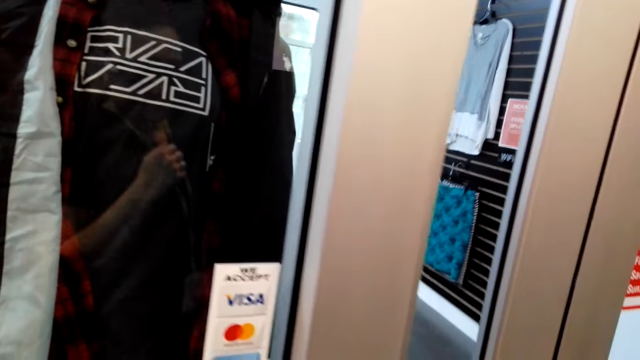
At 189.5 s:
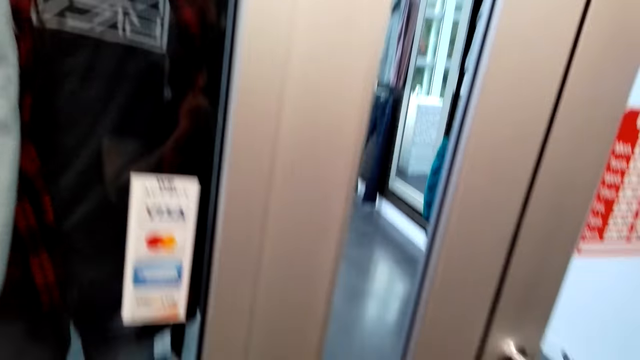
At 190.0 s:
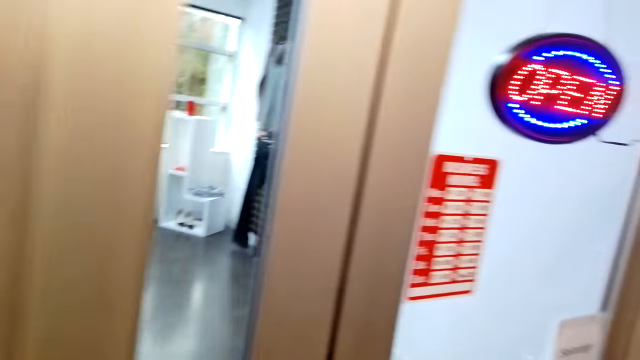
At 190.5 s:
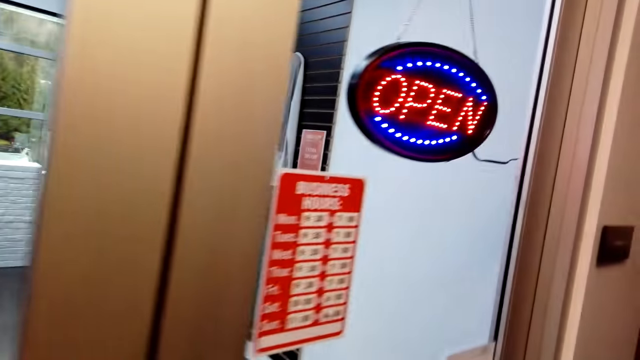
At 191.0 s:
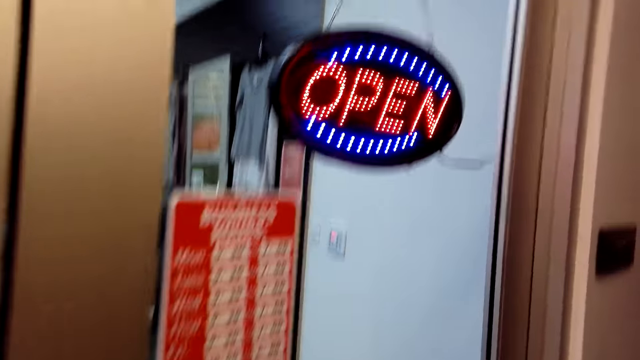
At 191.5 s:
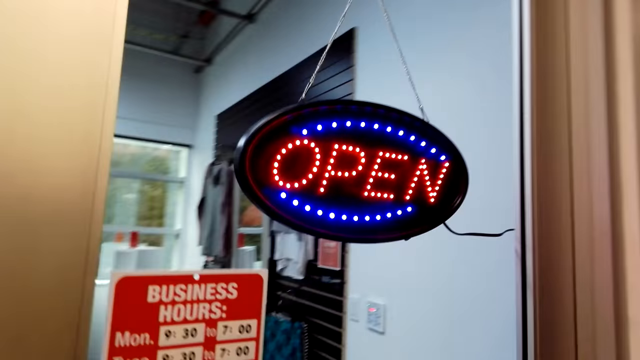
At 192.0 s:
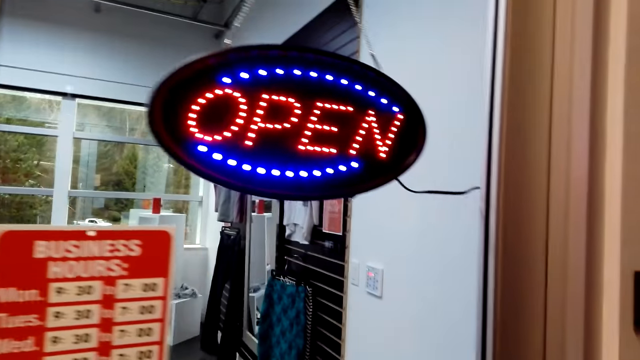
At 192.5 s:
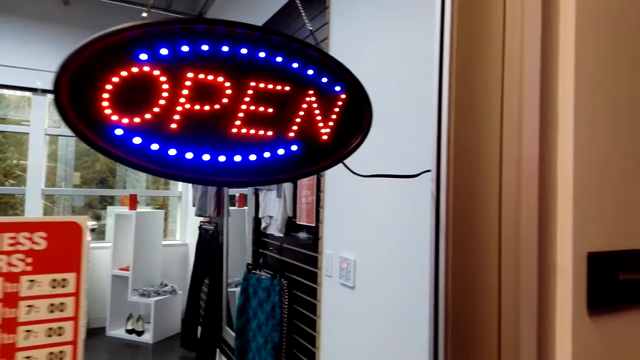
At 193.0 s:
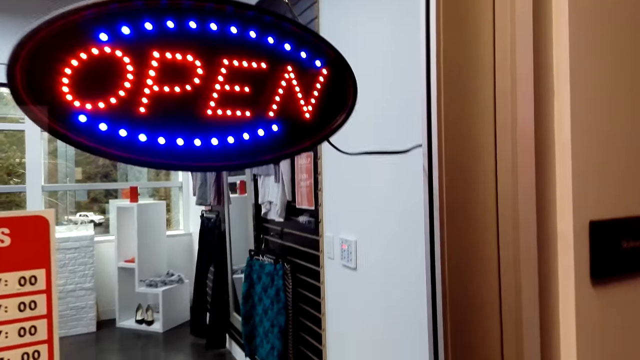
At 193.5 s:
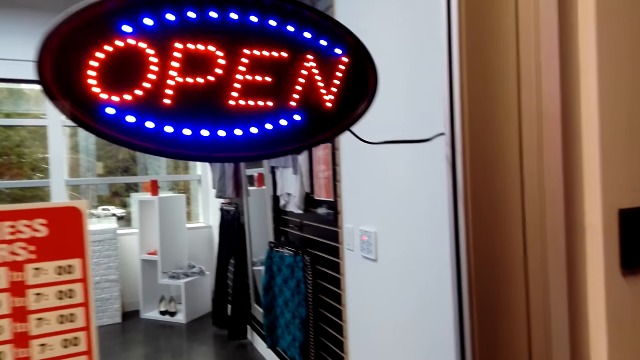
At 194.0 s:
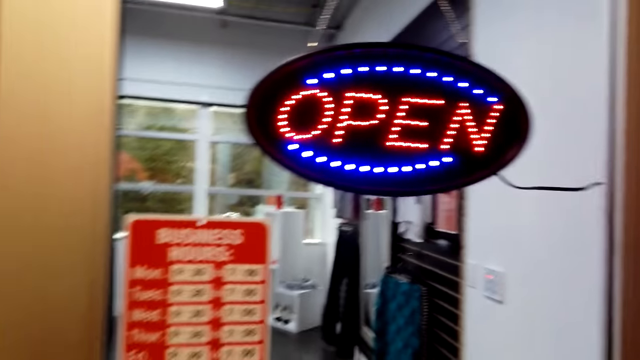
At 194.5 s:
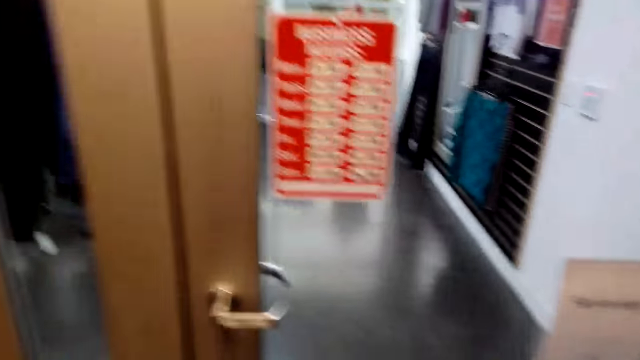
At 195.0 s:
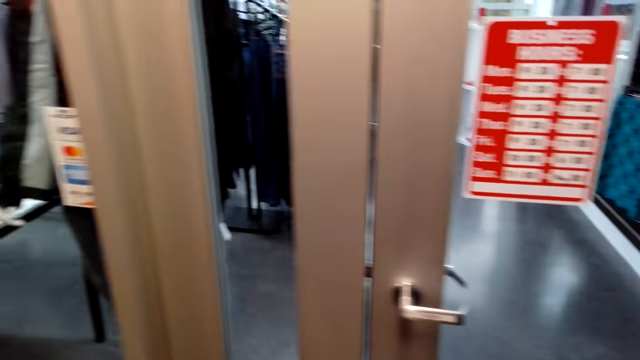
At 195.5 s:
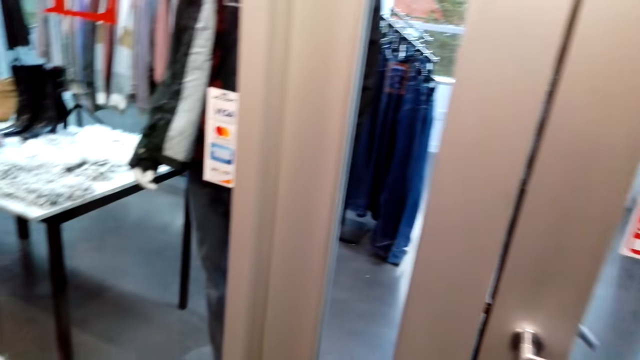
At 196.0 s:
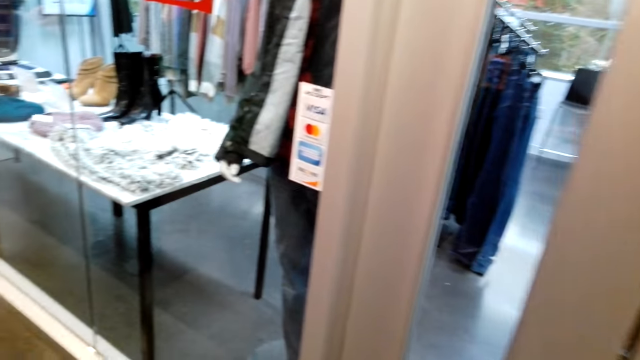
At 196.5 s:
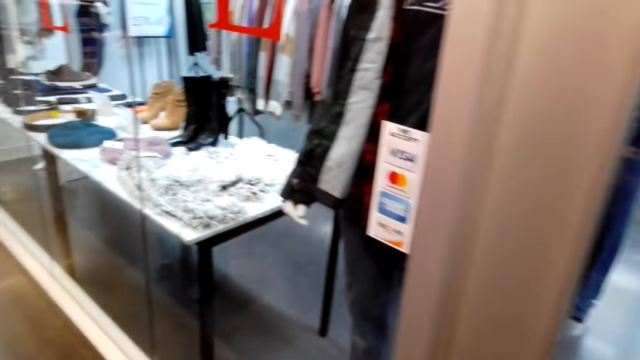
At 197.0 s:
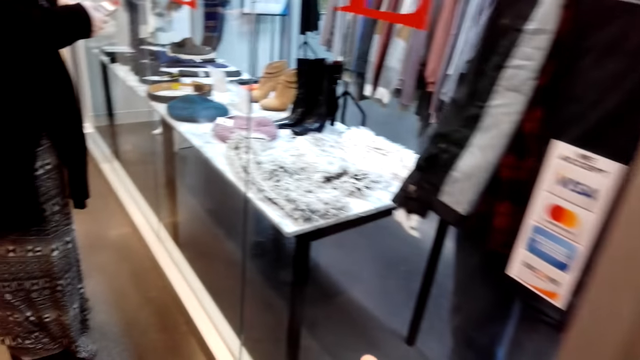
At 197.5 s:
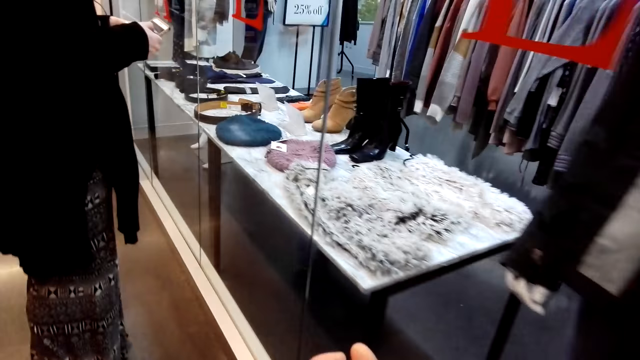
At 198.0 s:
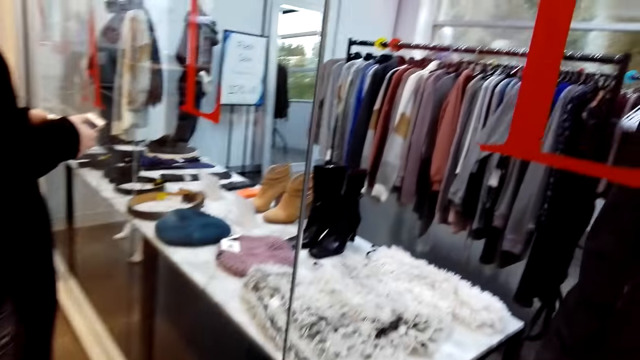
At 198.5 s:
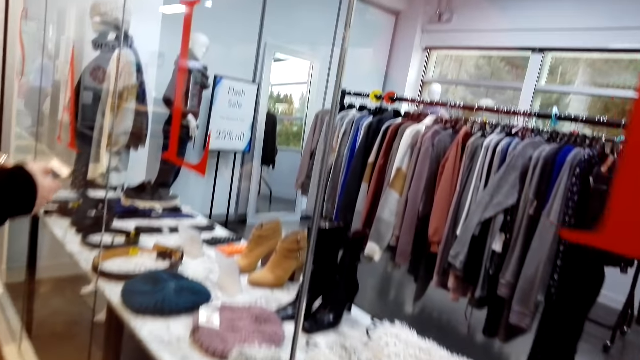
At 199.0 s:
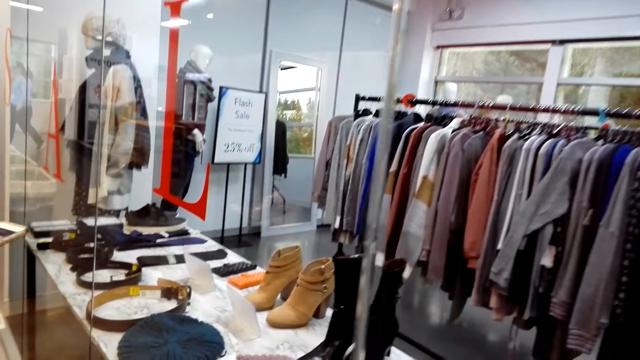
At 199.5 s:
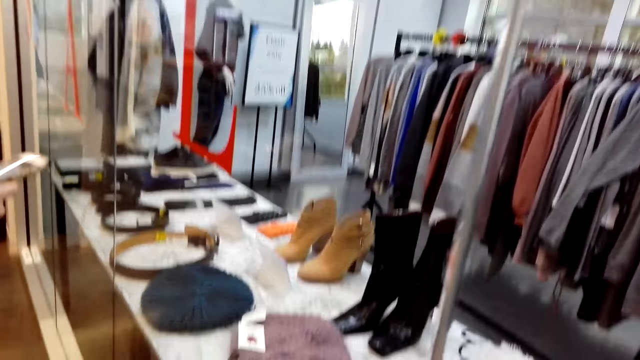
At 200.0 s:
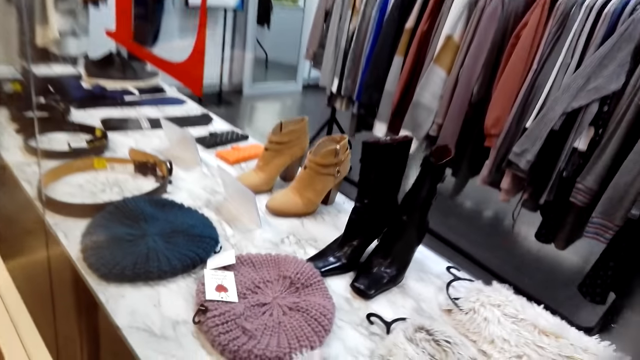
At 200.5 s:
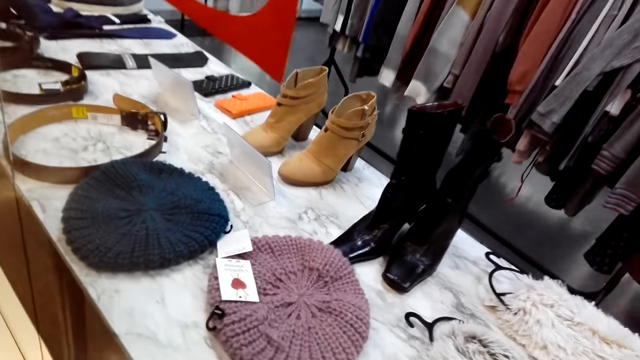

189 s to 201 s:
The camera wearer looks around. They walk forward. A person holds the phone in the hand.

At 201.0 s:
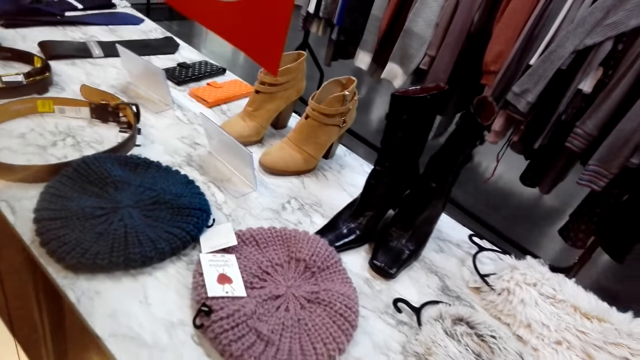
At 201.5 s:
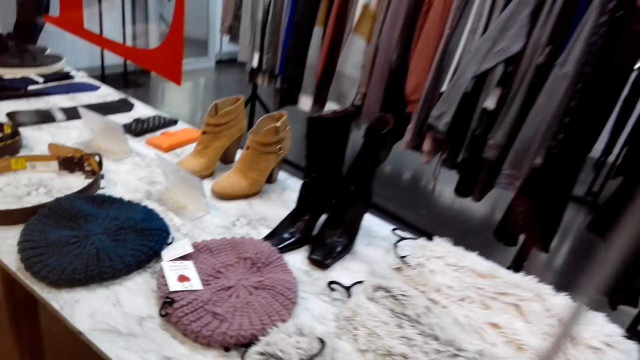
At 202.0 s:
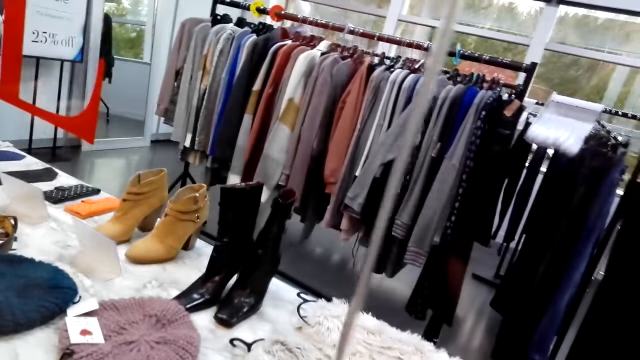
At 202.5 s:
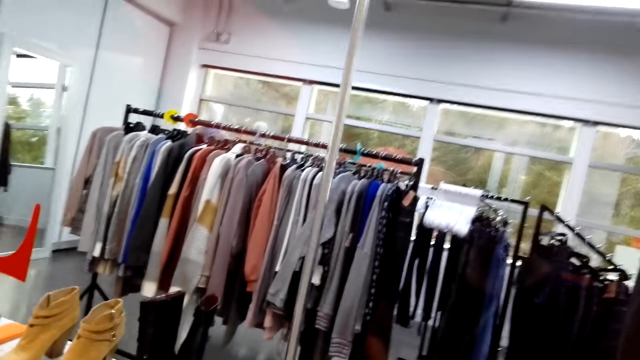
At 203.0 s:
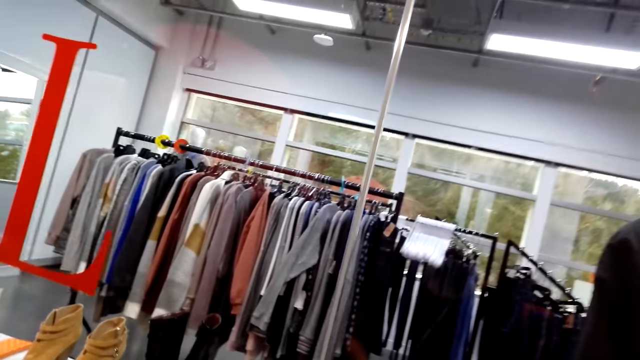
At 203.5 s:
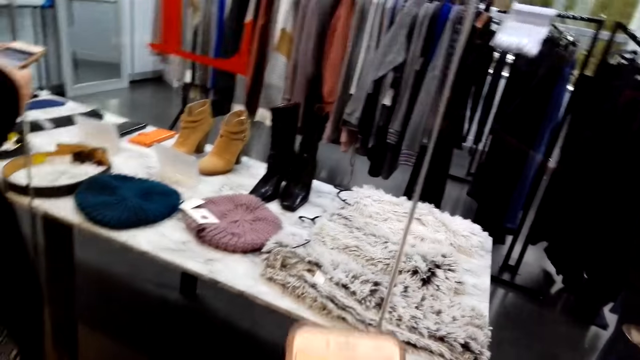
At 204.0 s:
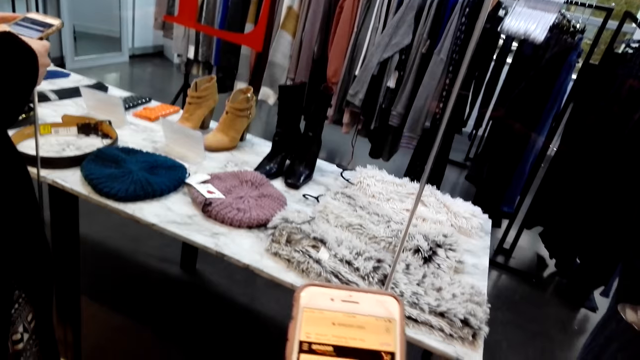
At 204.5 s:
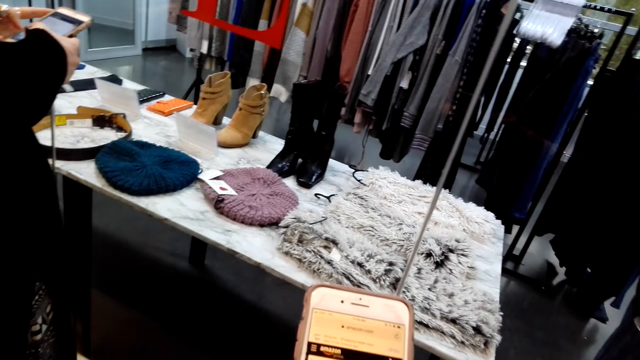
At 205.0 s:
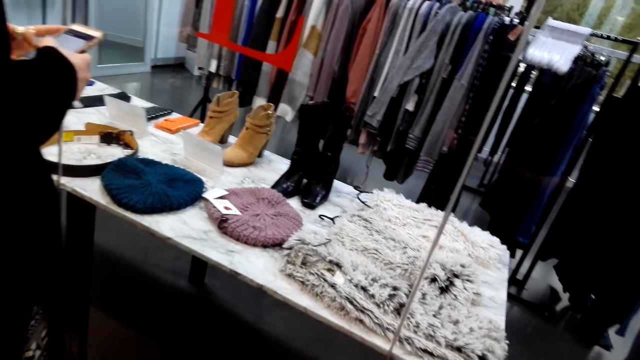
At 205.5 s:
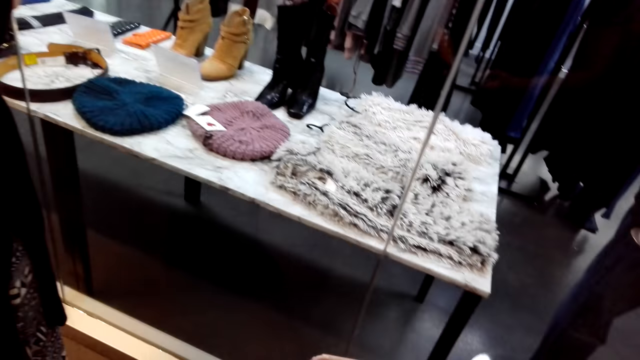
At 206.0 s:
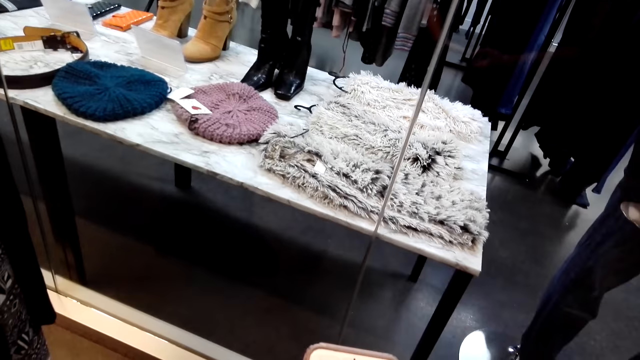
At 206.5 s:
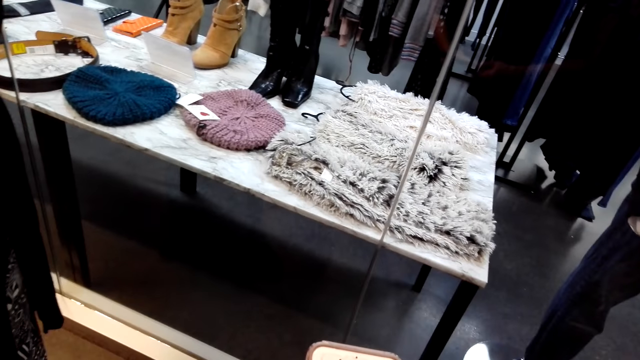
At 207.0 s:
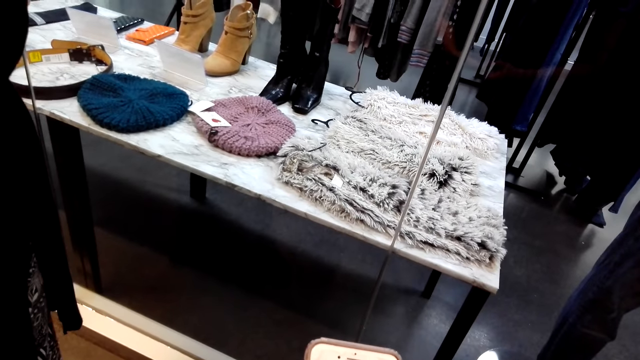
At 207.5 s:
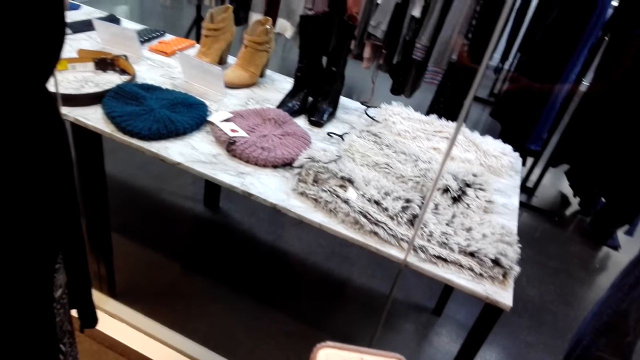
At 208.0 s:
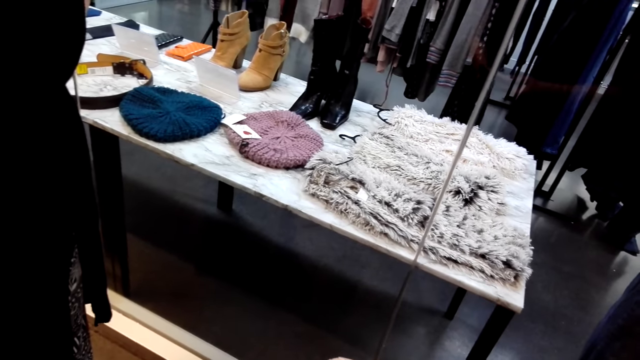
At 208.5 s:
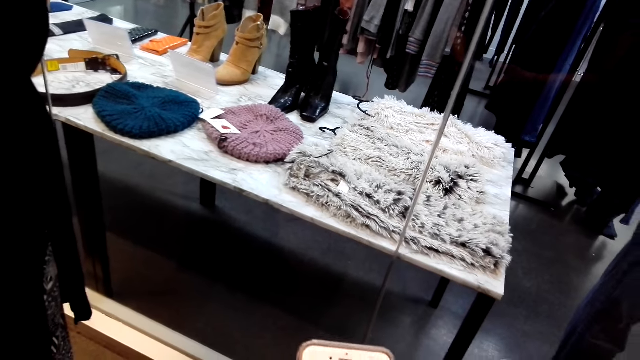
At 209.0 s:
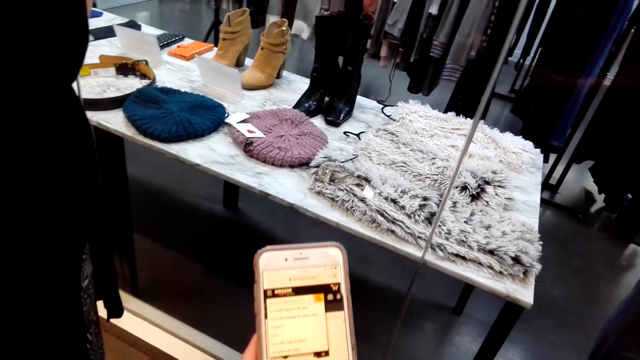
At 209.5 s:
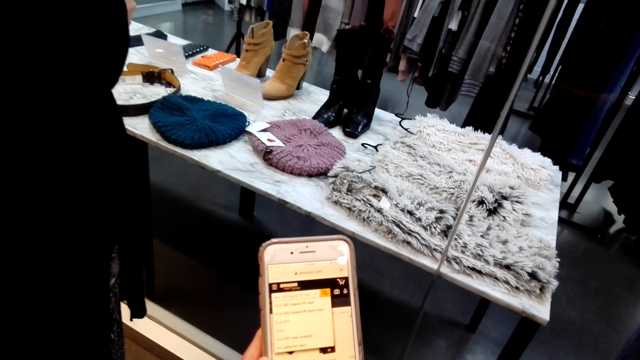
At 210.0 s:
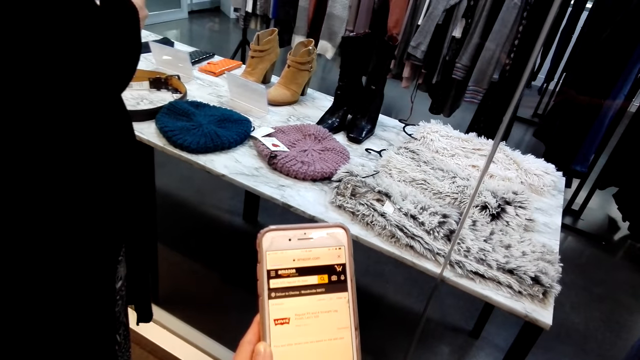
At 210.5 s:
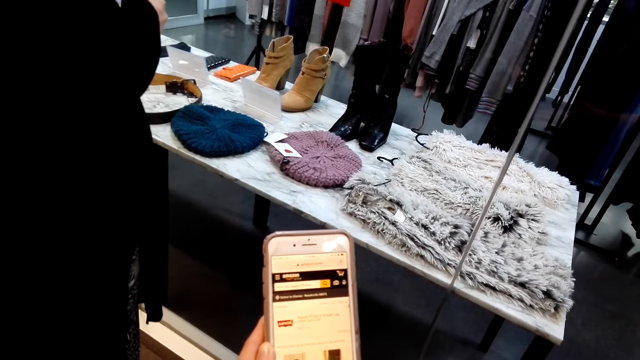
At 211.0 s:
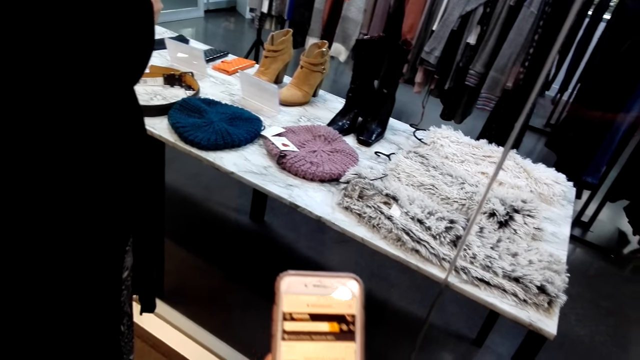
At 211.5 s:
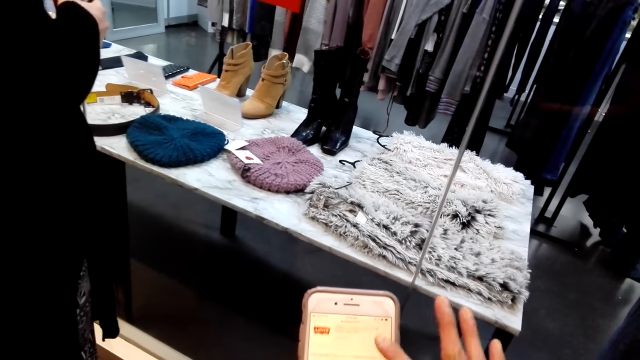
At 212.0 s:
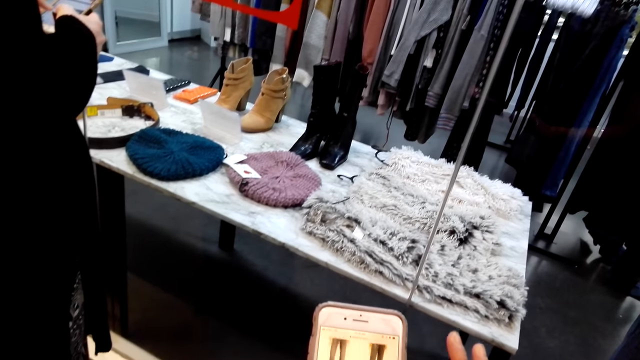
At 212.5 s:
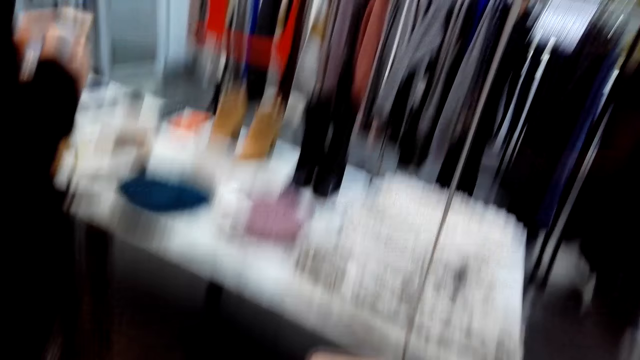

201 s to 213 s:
The camera wearer walks backward. A person scrolls the screen of the phone. The camera wearer uses the phone. They bend forward. They move their hand.
